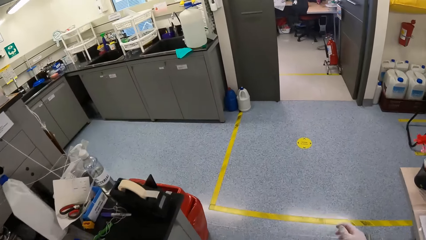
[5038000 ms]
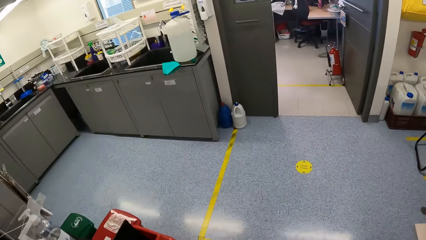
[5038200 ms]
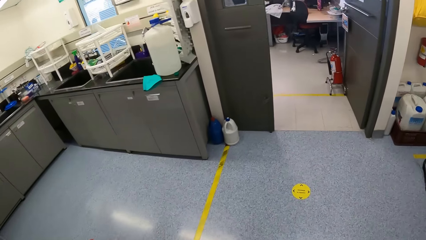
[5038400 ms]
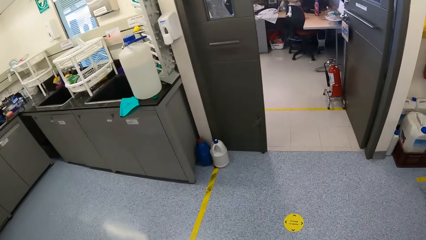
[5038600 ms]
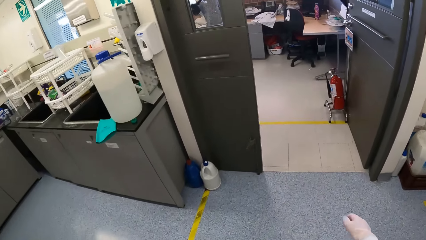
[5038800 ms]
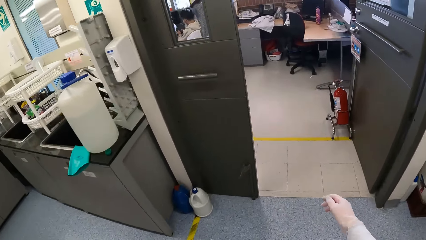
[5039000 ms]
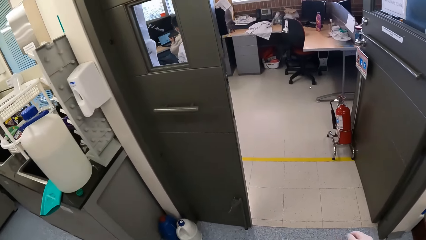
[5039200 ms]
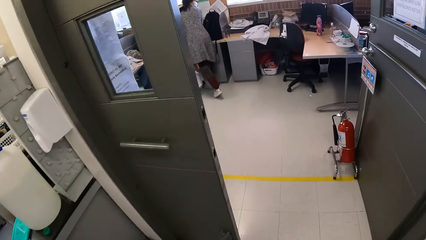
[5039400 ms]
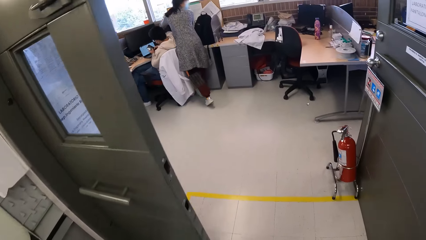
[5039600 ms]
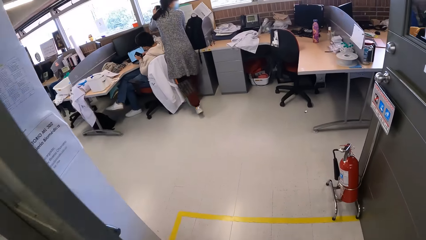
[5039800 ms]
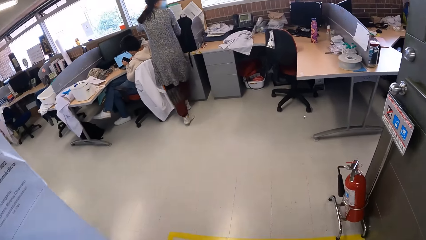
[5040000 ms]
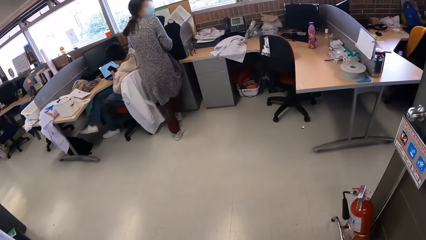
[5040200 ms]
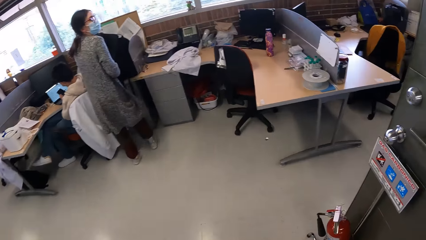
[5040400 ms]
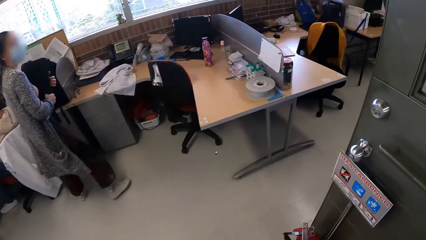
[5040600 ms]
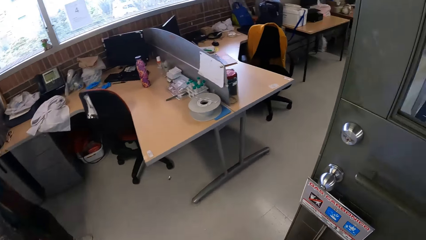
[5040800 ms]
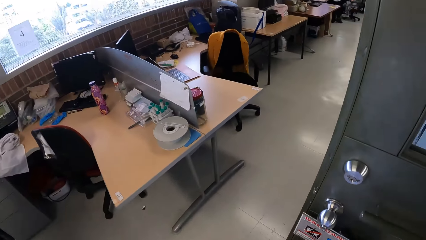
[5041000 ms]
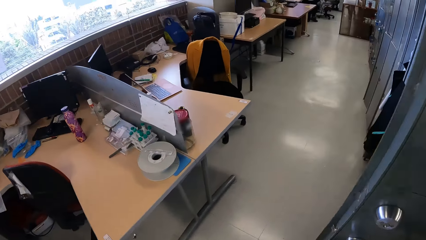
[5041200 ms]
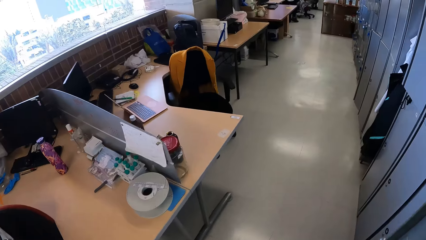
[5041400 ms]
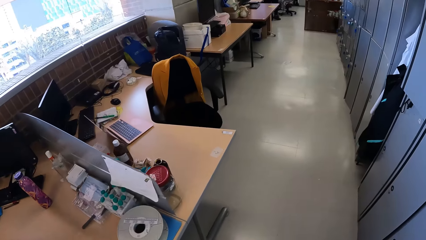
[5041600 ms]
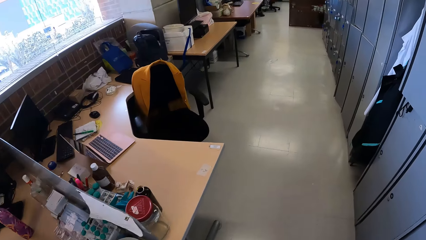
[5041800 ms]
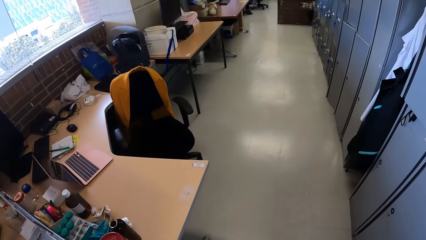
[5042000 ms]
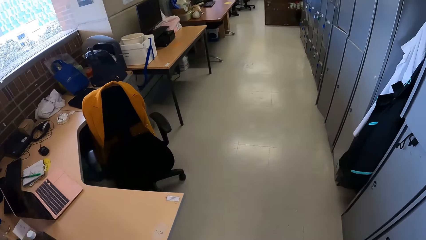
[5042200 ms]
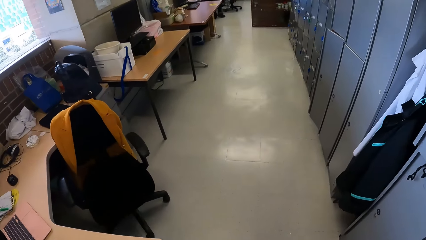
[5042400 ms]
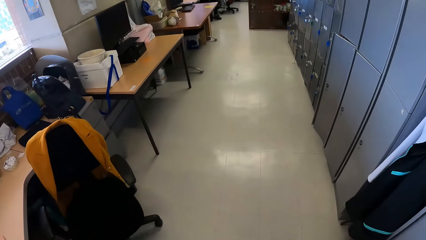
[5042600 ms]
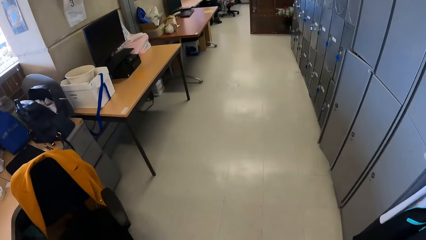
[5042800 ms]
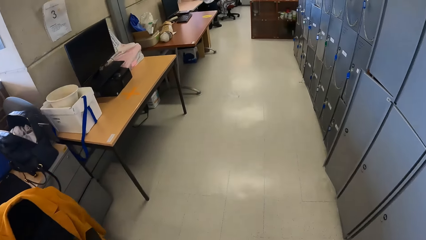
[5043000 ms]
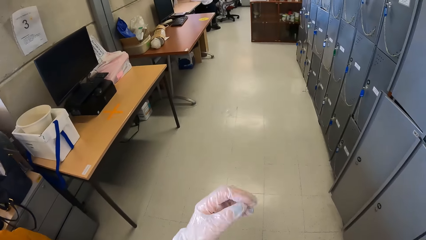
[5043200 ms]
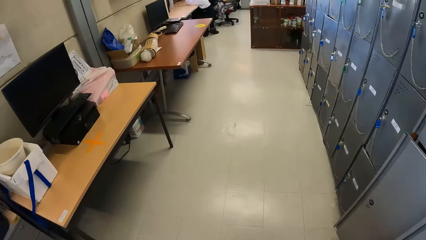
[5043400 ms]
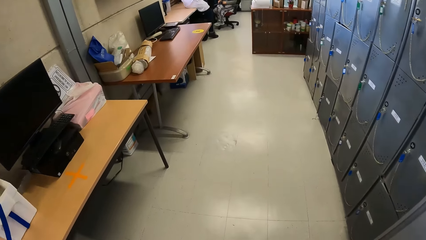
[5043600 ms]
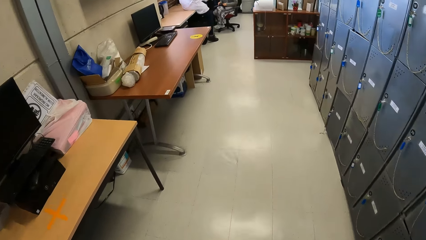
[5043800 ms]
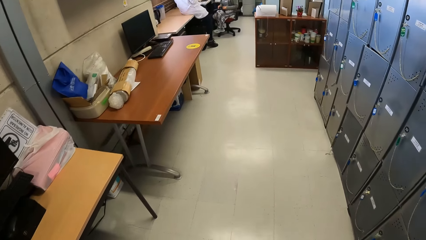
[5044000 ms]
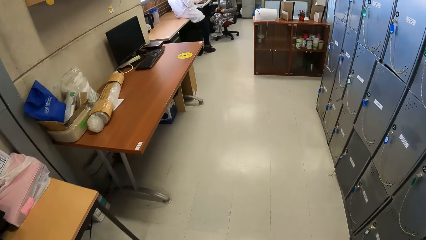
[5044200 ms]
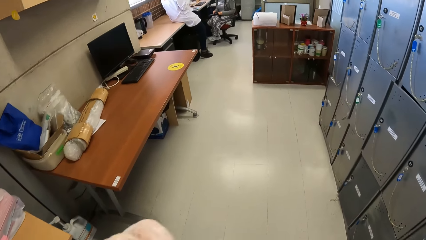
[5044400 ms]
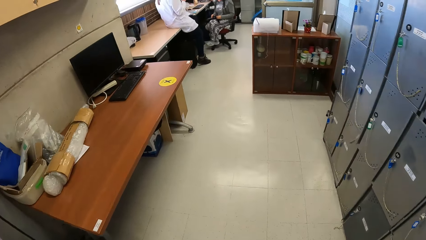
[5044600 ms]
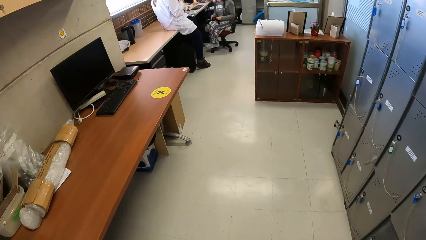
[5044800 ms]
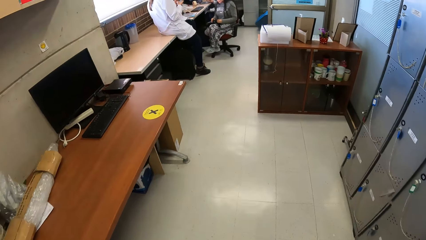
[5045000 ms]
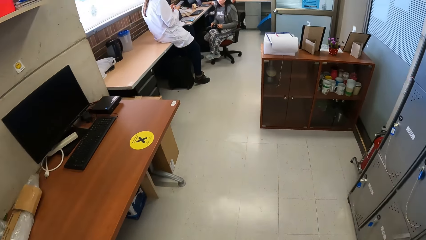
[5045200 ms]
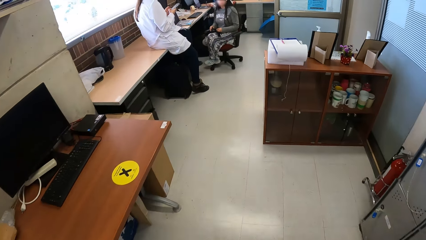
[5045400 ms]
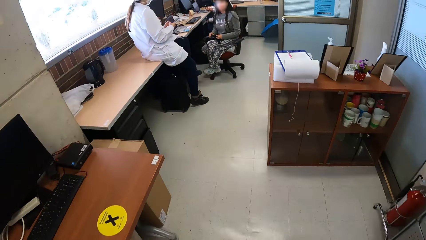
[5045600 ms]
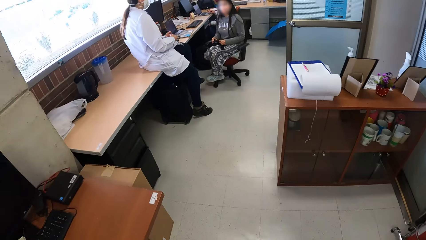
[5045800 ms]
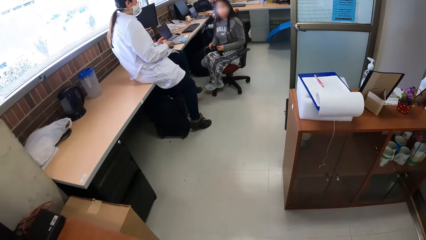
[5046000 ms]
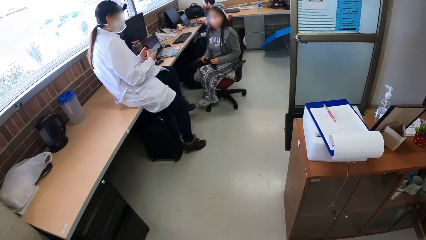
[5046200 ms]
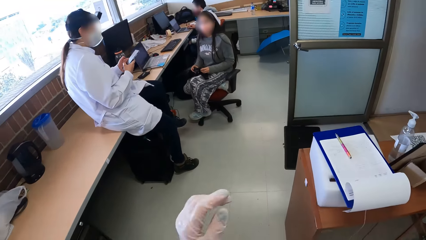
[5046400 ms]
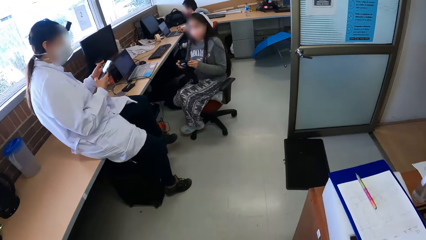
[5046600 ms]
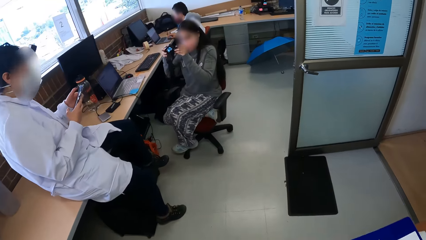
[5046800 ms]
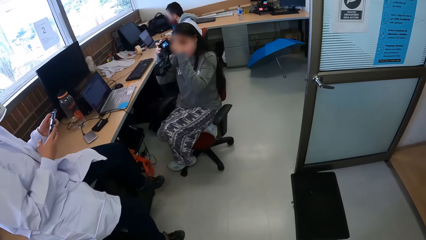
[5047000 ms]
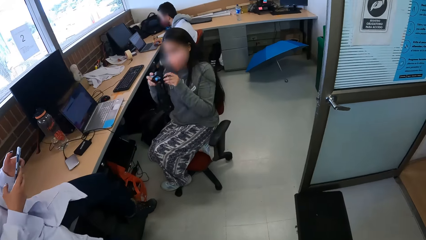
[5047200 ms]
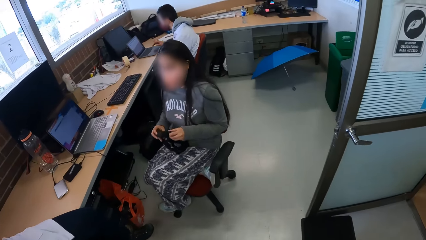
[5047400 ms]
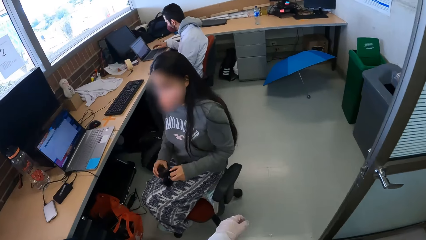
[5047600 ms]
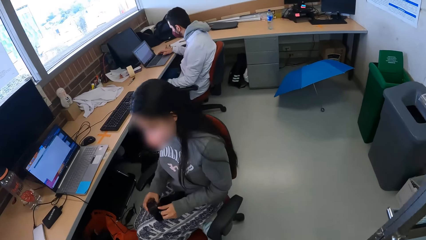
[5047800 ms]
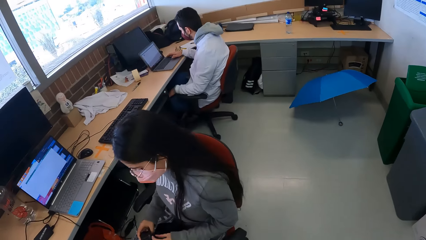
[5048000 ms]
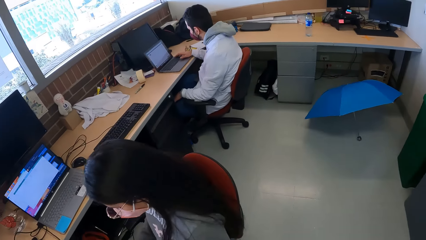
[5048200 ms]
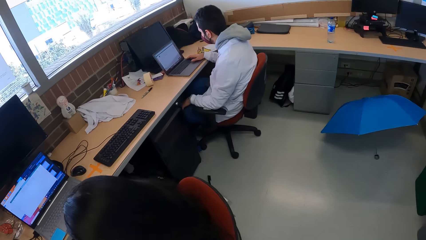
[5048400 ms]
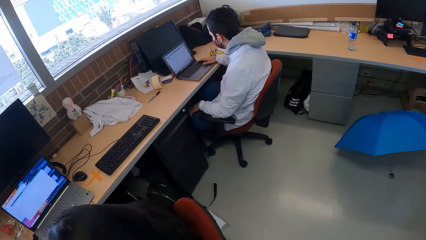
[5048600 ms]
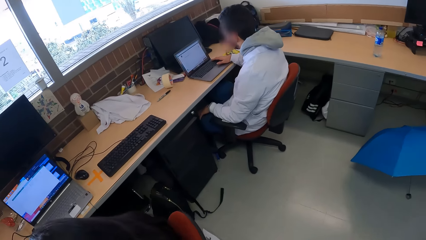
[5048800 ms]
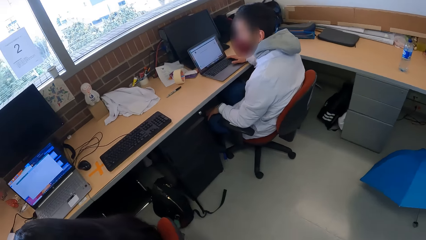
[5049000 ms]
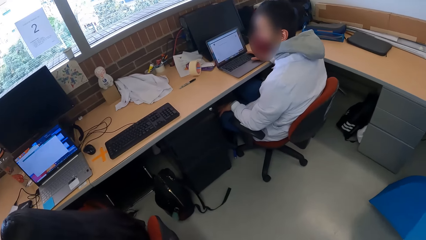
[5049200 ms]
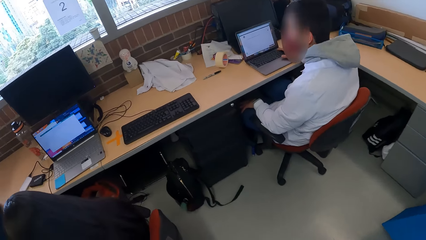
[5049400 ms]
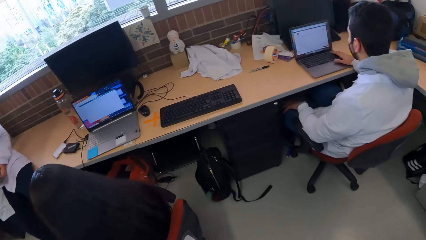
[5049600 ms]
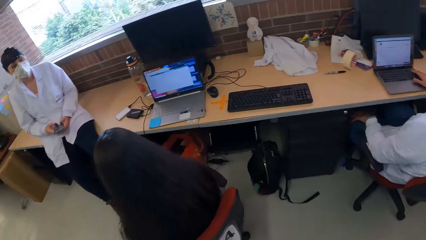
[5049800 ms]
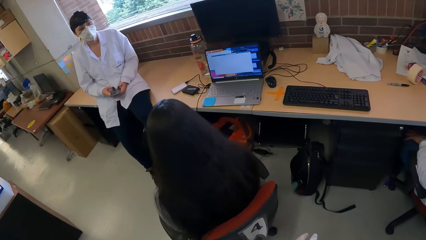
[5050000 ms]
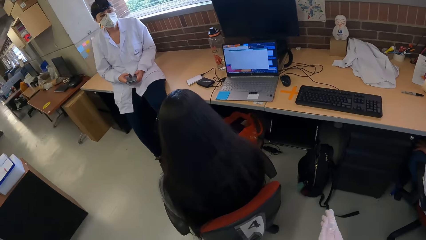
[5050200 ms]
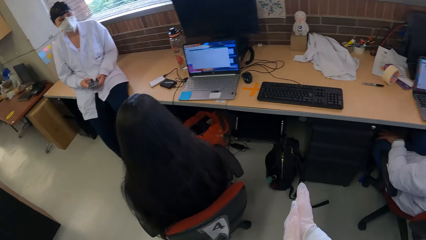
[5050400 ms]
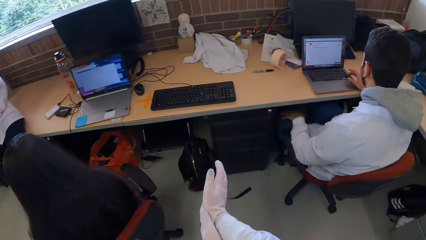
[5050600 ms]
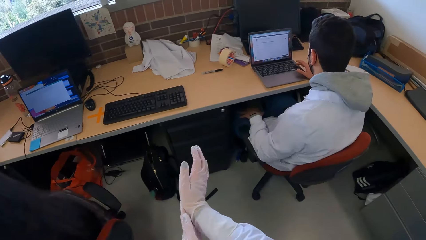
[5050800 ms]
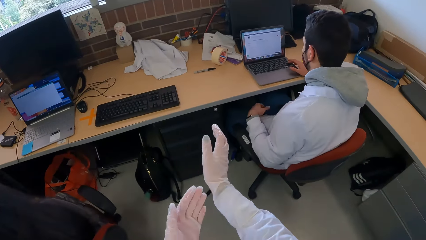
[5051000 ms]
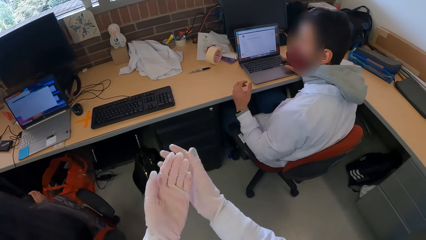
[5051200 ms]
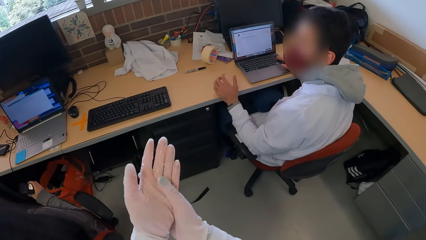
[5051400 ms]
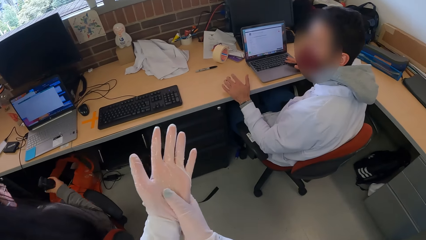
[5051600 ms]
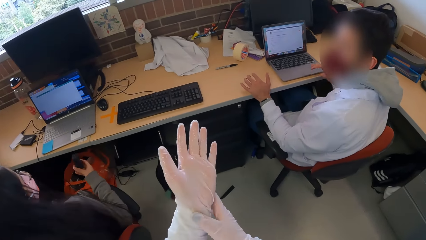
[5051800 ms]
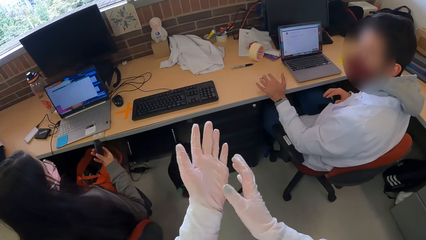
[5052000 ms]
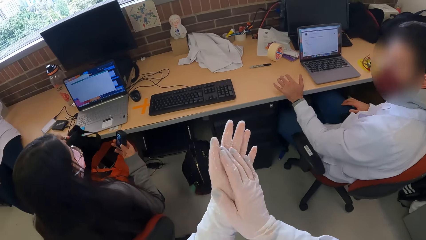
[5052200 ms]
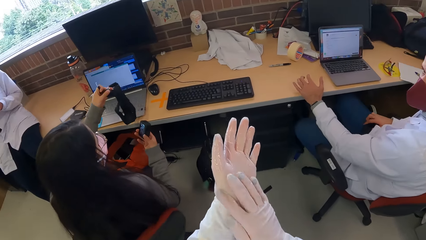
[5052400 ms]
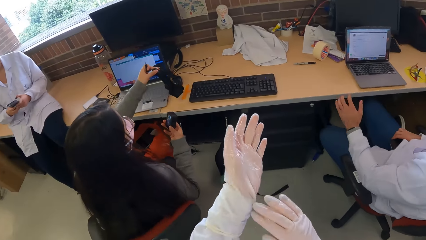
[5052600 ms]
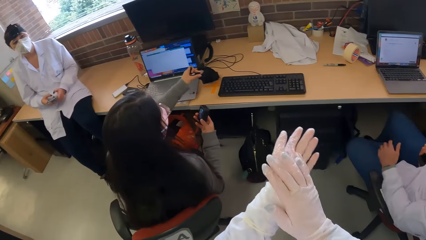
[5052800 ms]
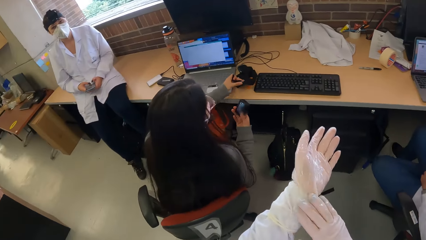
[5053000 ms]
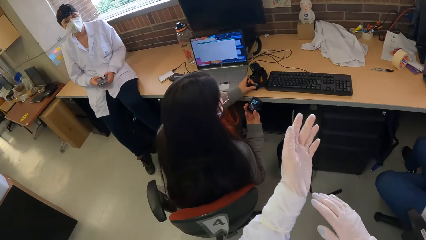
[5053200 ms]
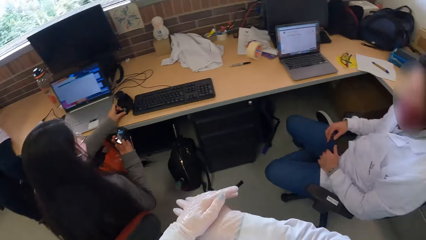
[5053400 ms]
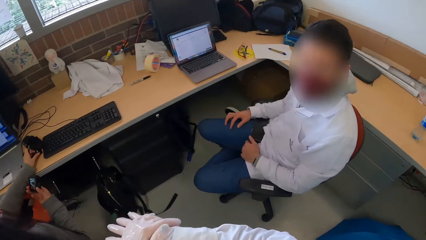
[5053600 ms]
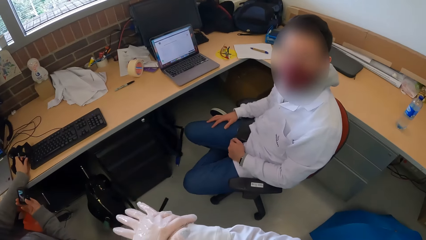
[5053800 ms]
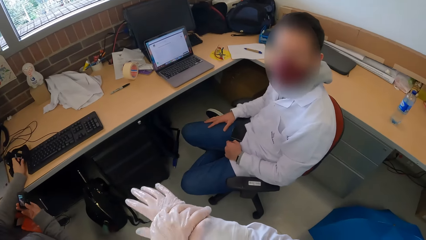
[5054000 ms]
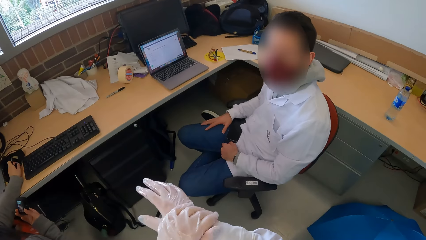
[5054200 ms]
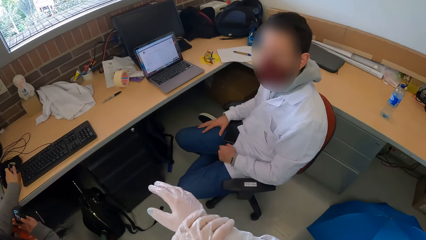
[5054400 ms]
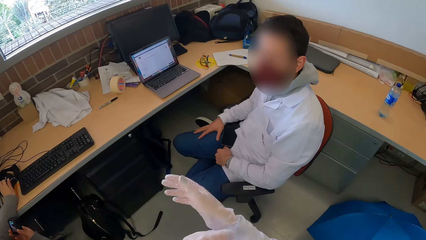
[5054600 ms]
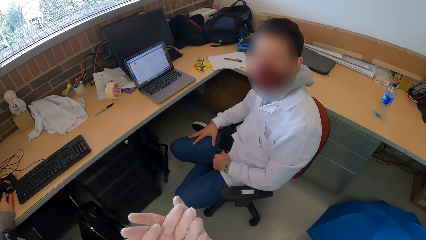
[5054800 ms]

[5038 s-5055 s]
A woman carries a bag from a table with her hands. A man operates a phone with his hands. Another woman operates a phone with her hands. Another man operates a laptop on a table with his right hand. Another woman lifts a head strap camera with her hands. The camera wearer rubs his hands together. He talks with a man. The third woman drops the camera strap on the table with her left hand.
